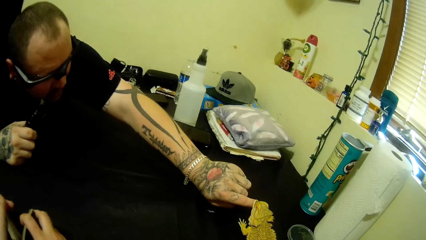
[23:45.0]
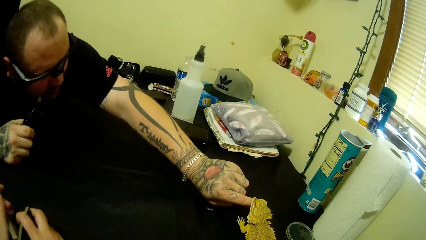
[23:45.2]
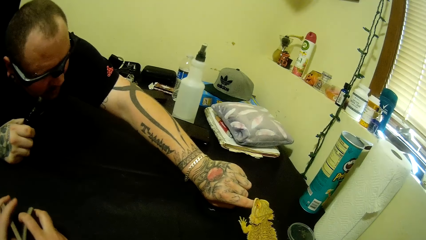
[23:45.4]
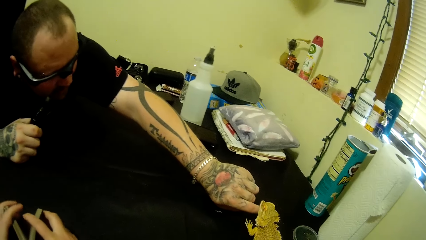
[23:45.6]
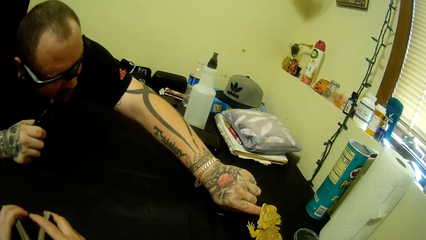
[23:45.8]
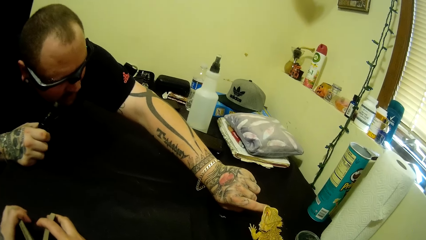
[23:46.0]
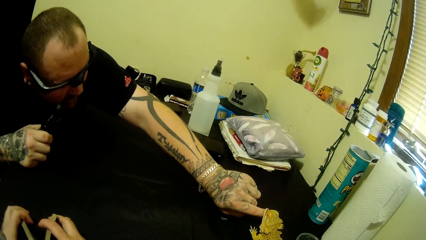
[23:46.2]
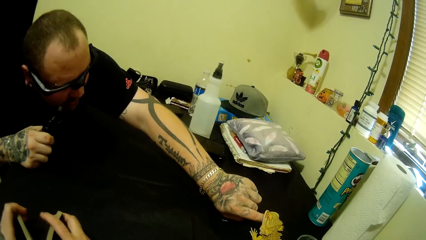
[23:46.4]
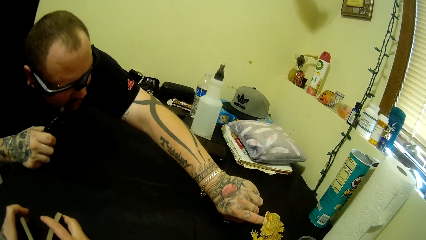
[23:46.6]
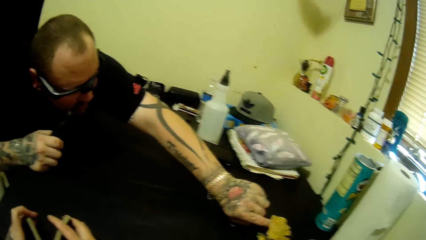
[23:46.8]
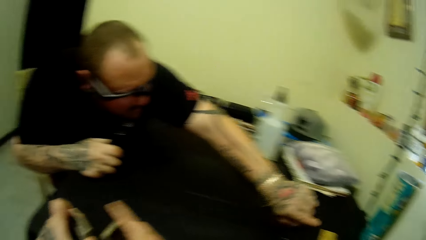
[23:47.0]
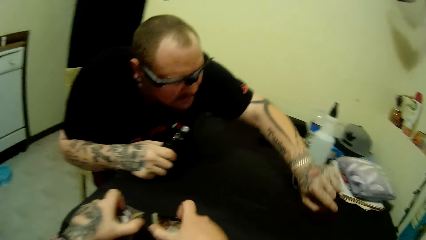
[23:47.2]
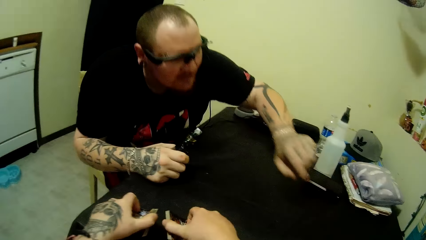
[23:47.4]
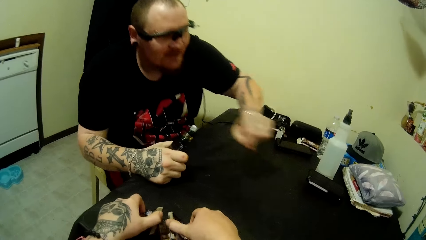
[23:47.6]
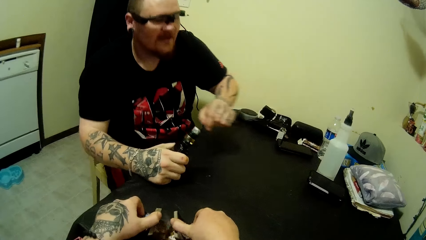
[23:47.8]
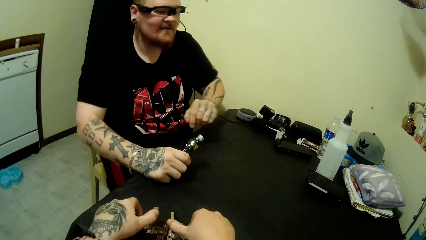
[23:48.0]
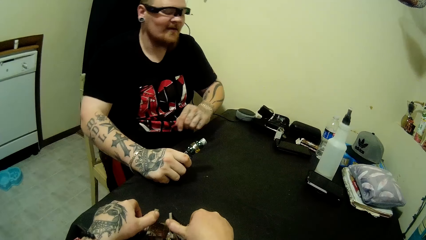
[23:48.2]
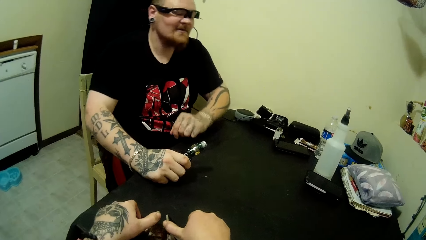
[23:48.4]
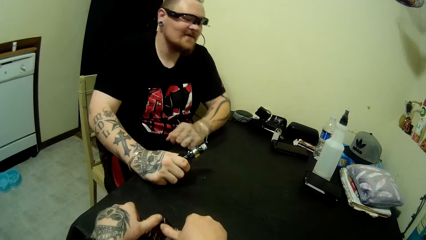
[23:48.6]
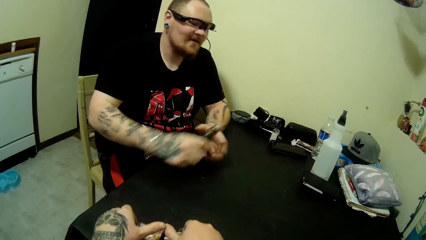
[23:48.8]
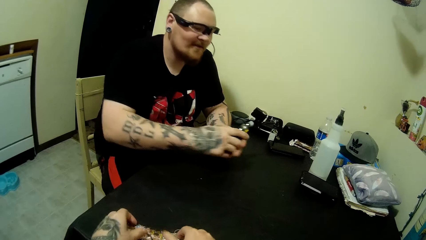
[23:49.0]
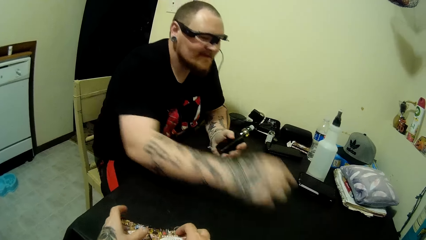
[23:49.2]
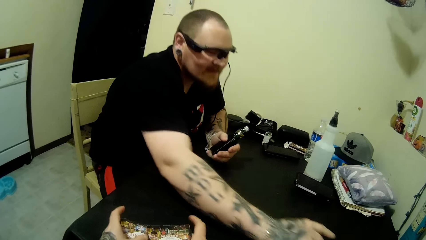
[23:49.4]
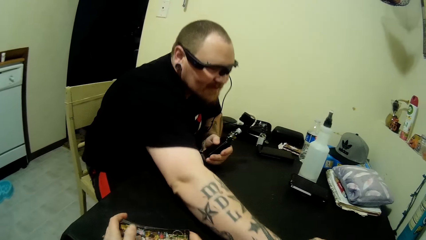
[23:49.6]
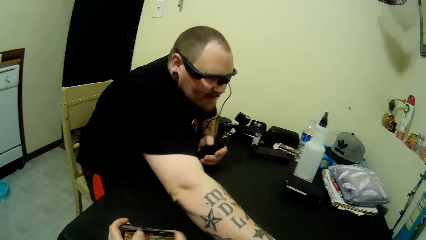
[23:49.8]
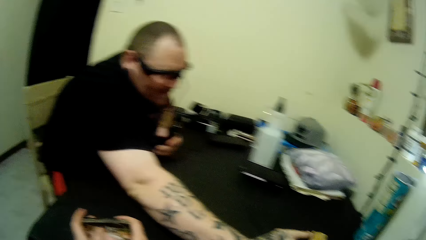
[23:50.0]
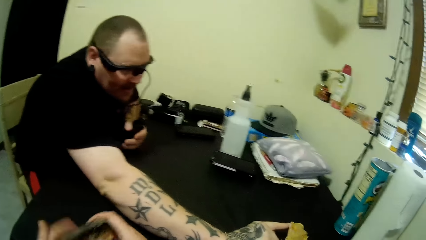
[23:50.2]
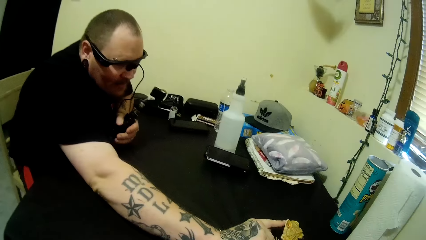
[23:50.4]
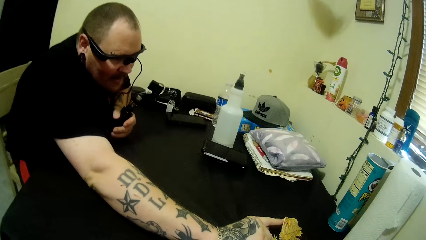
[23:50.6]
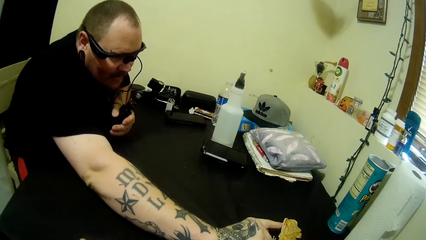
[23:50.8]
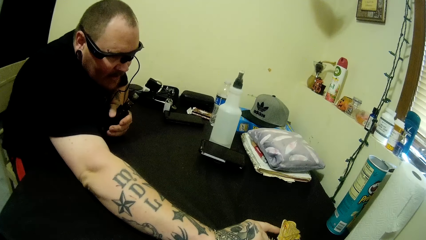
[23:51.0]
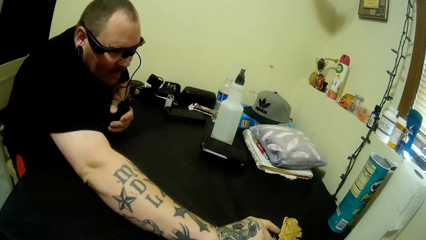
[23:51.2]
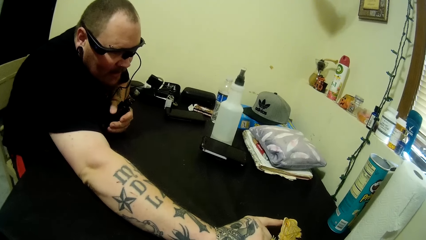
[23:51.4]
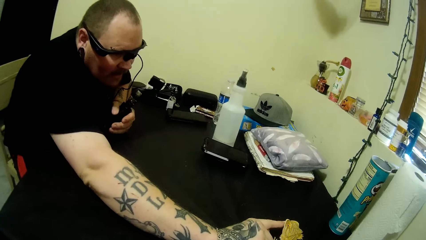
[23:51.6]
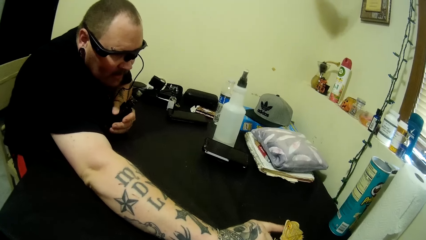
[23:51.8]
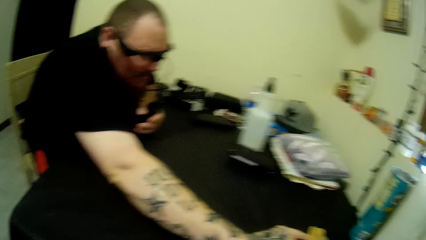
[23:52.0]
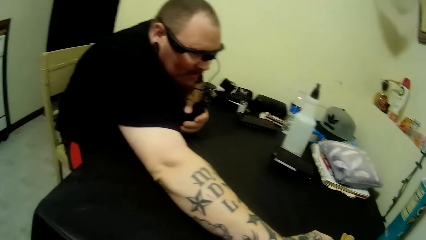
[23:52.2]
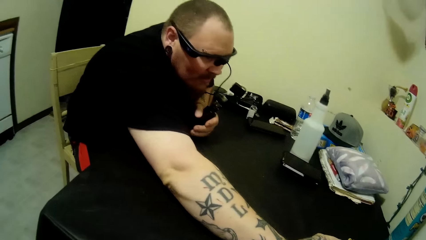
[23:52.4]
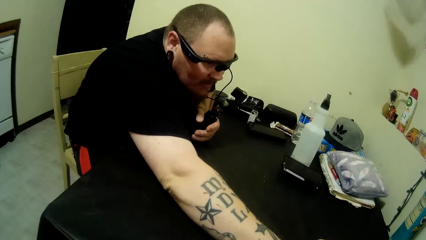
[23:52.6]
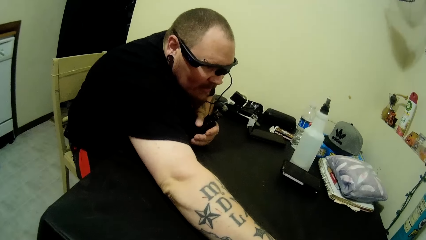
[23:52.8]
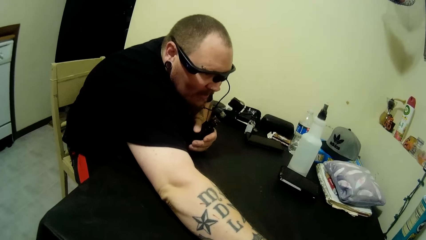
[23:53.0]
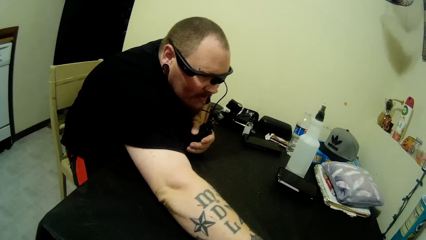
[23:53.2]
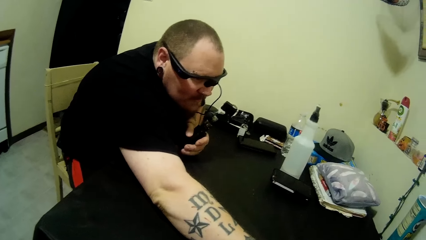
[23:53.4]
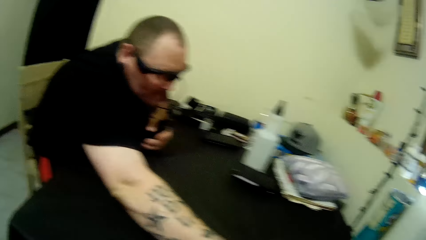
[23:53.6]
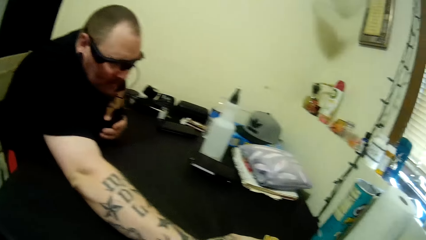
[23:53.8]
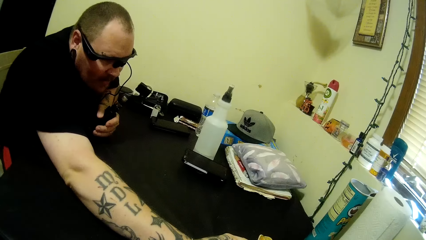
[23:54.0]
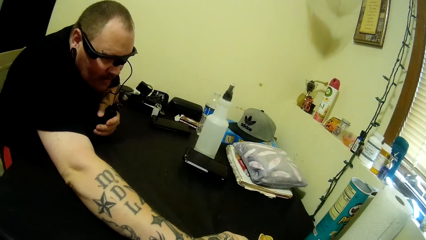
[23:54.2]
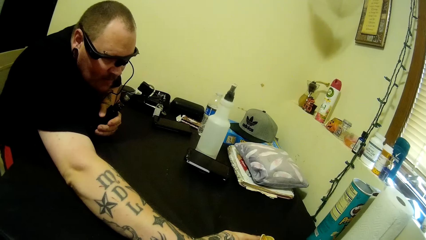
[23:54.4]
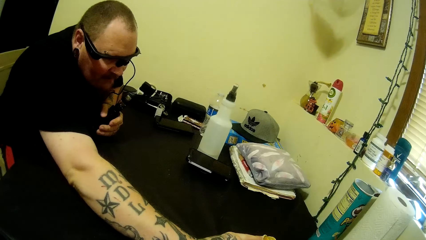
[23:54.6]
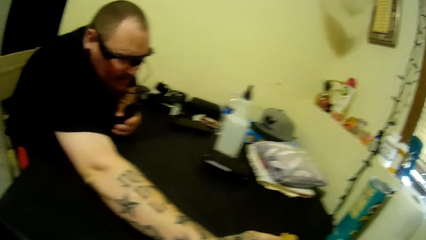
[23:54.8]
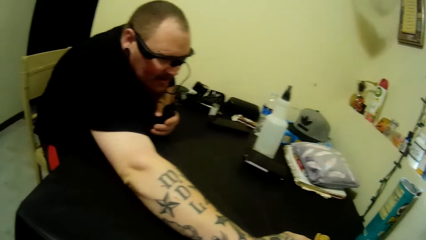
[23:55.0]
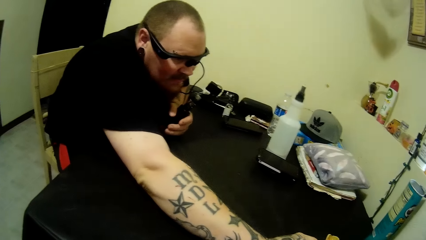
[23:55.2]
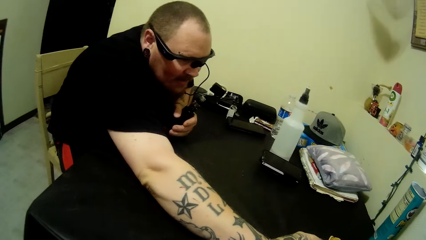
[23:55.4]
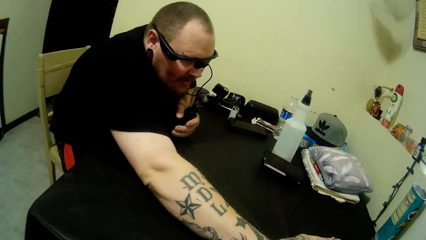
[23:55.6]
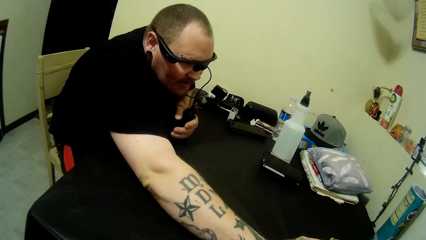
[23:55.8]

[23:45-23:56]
The camera wearer holds cards with hands. A man switches a vape pen to his left hand. He touches a chameleon on the table with his right hand.

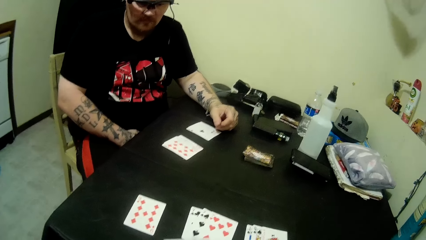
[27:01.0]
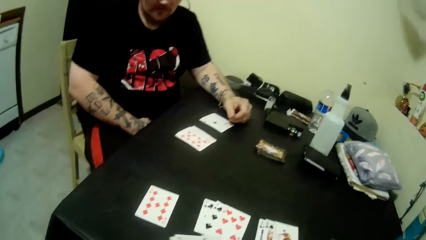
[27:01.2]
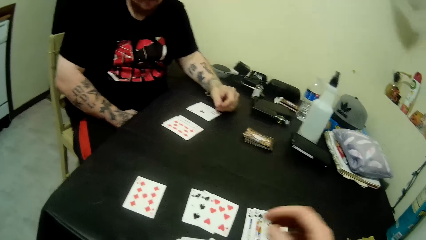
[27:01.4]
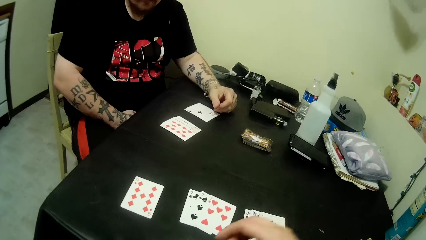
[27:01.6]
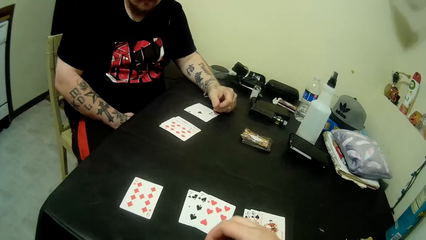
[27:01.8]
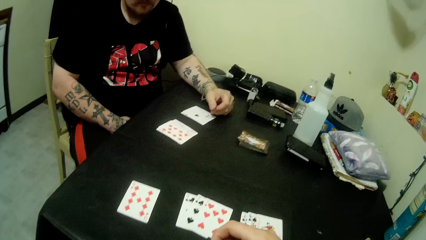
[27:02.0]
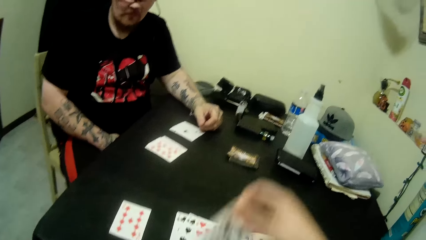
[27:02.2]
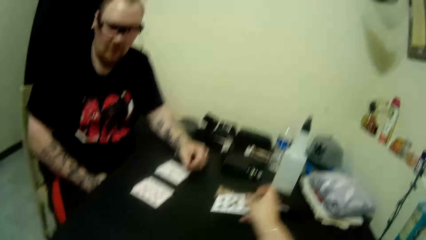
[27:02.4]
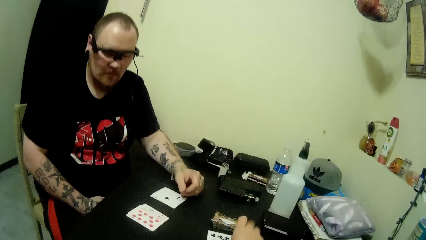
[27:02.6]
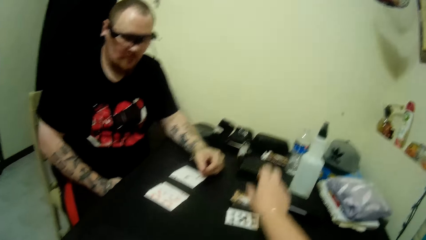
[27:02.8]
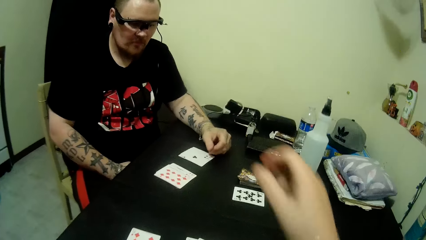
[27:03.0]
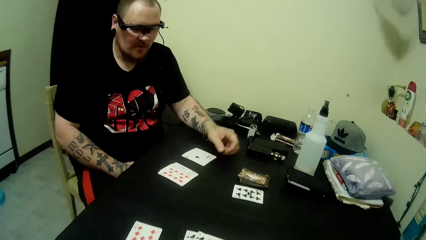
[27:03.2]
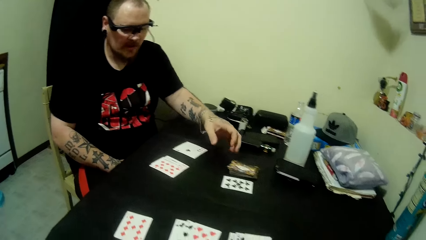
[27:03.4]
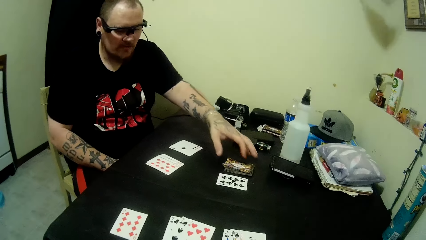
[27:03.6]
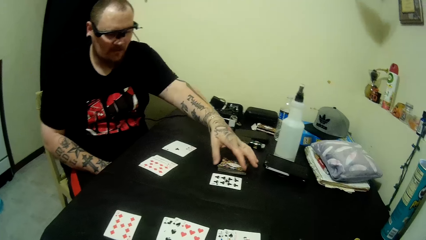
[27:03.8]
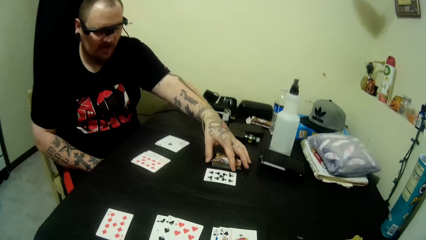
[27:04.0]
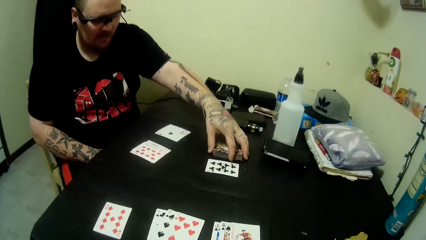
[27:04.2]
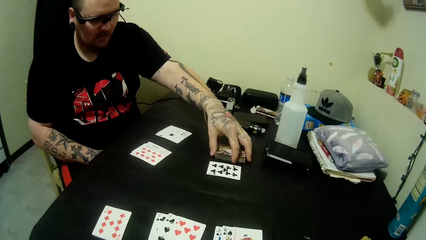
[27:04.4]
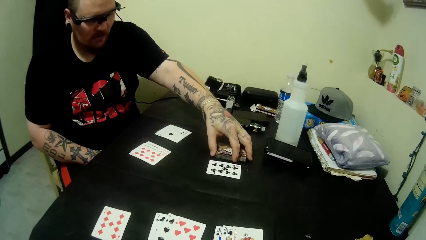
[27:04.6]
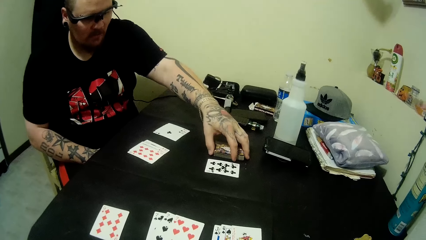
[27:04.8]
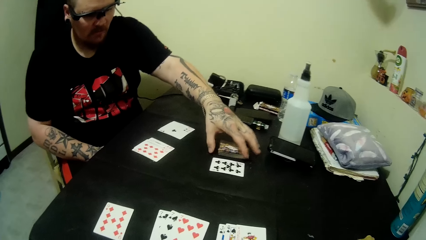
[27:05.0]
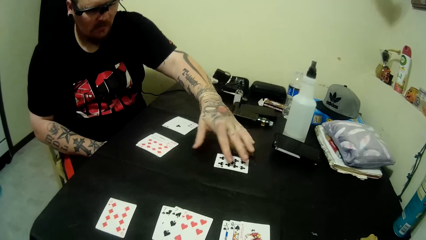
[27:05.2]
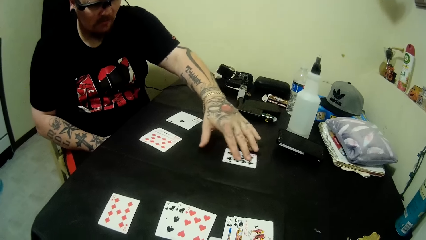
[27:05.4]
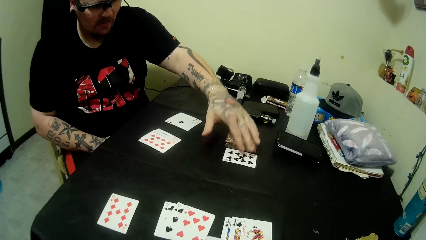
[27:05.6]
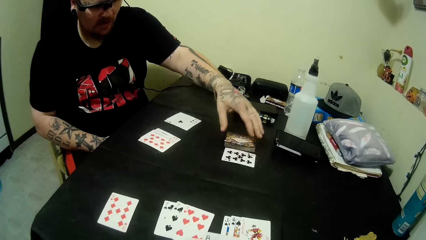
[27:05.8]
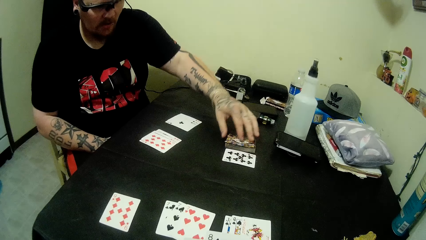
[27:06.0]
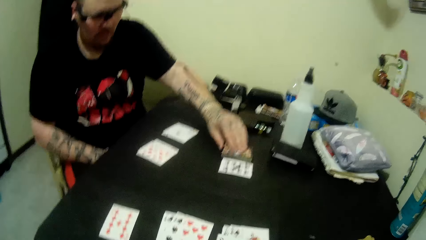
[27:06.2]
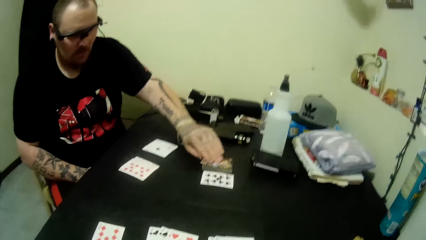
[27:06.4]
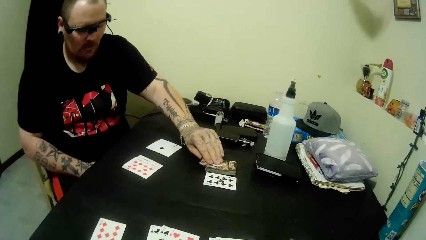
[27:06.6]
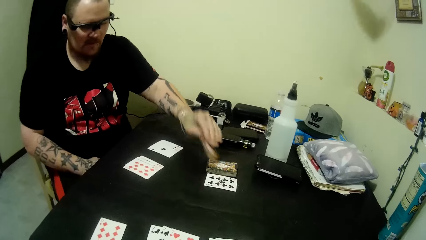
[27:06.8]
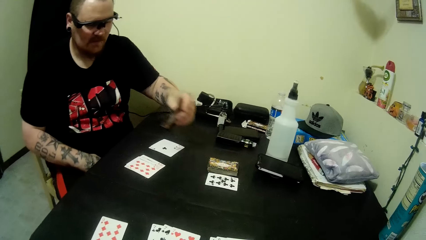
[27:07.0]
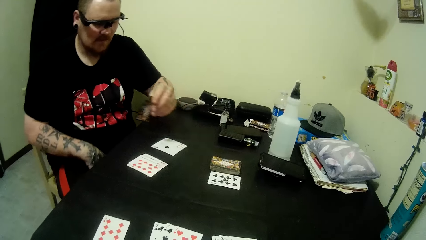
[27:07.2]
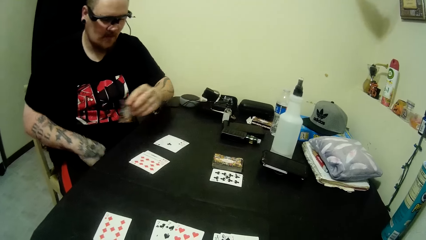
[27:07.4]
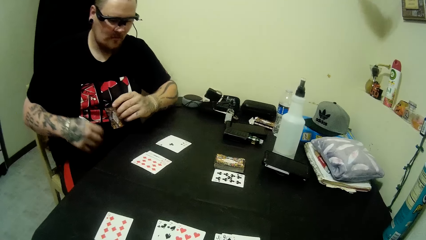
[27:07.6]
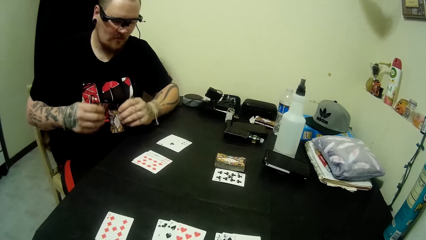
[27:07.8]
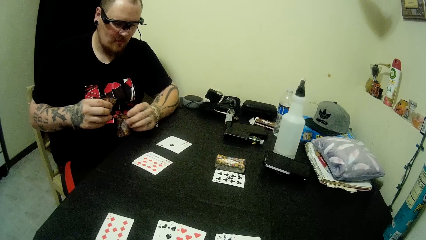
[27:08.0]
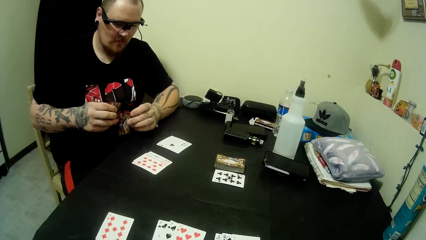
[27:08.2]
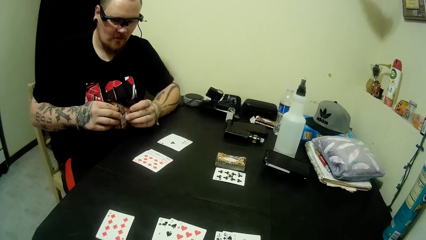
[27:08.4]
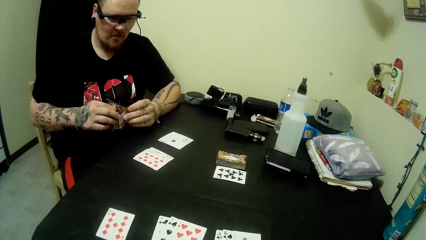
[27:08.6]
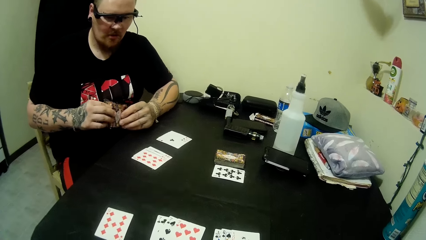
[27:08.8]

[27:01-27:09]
The camera wearer puts cards on the table. A man arranges the cards on the table. The man moves a card on the table with a hand and picks a card on the table with a hand.
